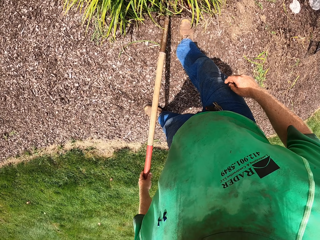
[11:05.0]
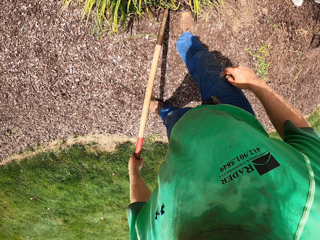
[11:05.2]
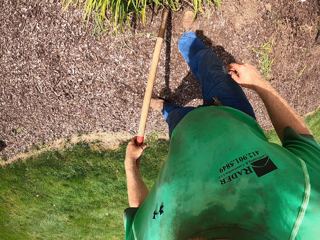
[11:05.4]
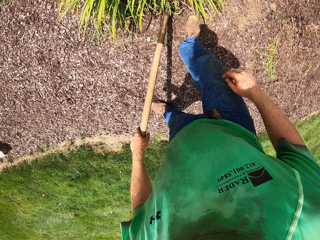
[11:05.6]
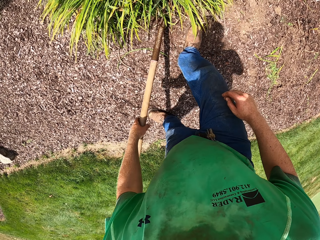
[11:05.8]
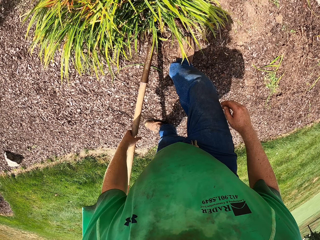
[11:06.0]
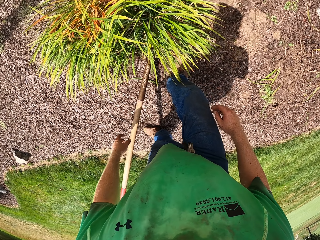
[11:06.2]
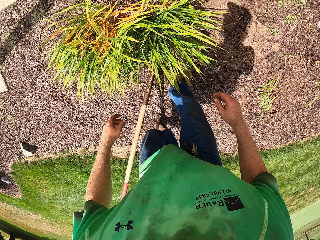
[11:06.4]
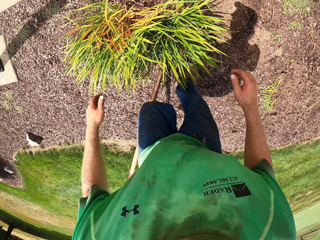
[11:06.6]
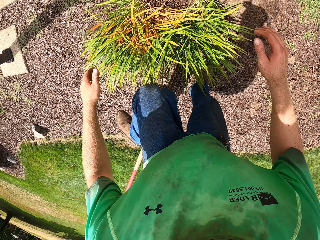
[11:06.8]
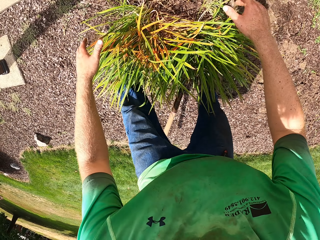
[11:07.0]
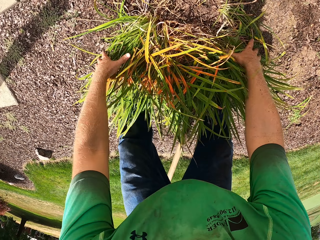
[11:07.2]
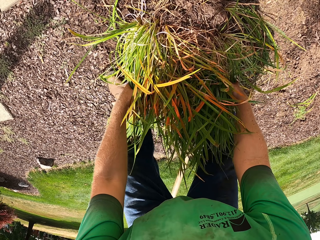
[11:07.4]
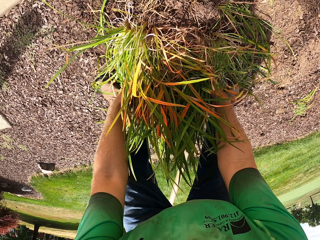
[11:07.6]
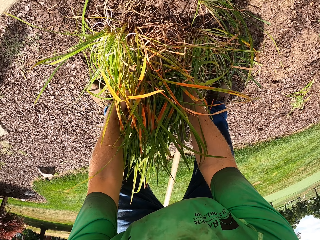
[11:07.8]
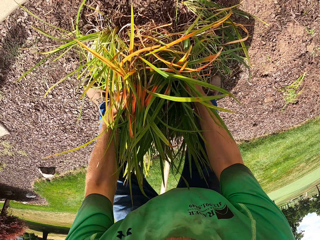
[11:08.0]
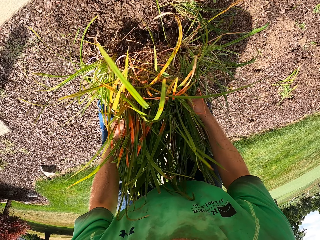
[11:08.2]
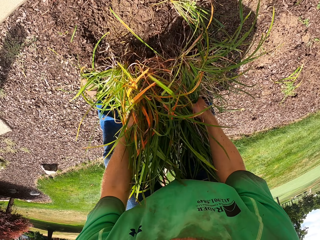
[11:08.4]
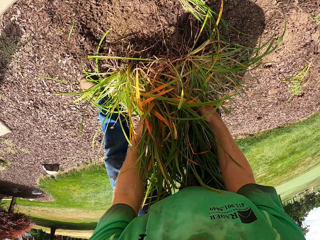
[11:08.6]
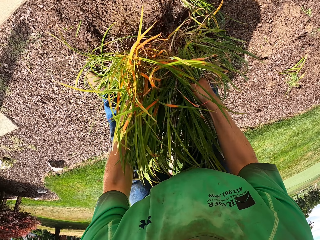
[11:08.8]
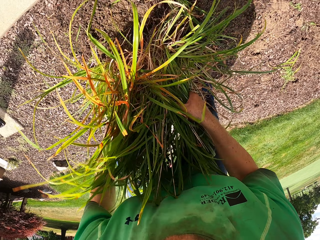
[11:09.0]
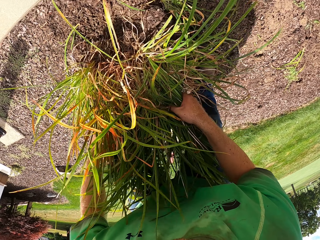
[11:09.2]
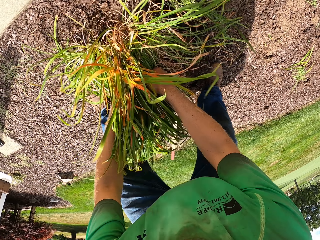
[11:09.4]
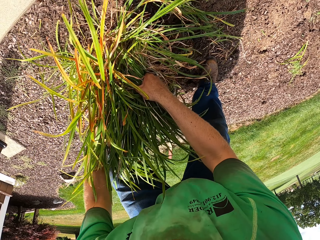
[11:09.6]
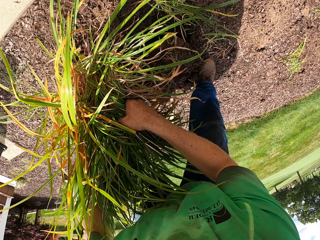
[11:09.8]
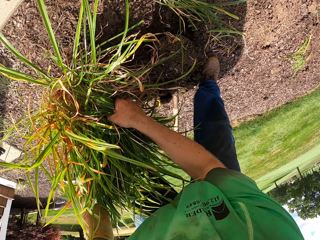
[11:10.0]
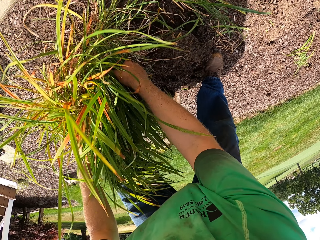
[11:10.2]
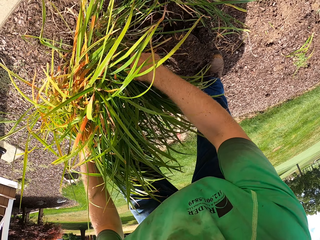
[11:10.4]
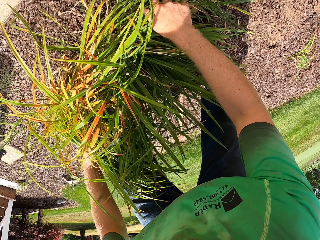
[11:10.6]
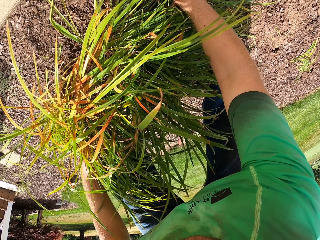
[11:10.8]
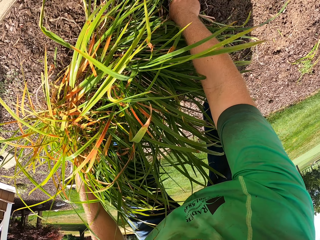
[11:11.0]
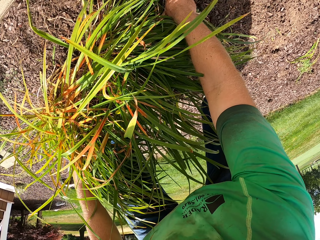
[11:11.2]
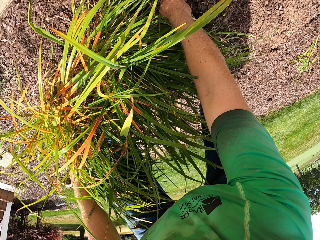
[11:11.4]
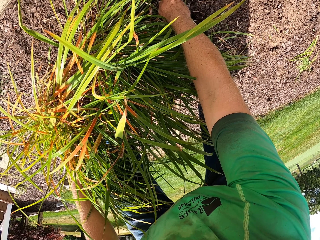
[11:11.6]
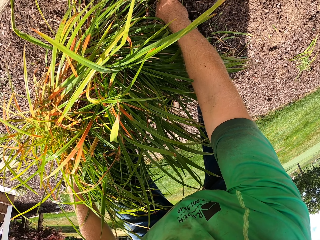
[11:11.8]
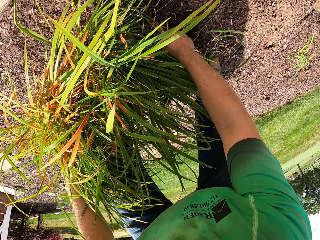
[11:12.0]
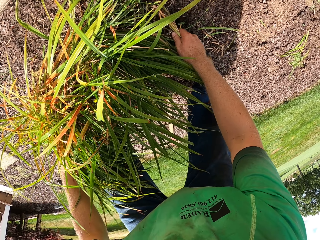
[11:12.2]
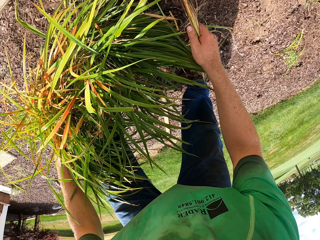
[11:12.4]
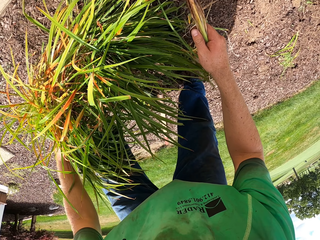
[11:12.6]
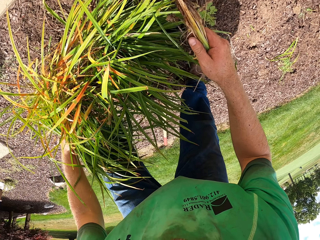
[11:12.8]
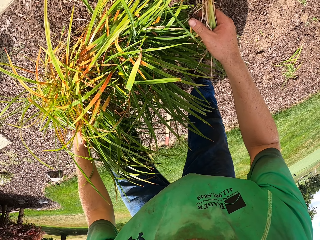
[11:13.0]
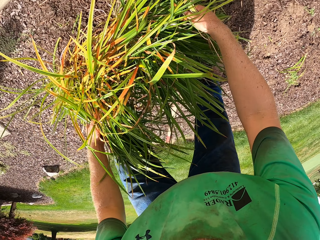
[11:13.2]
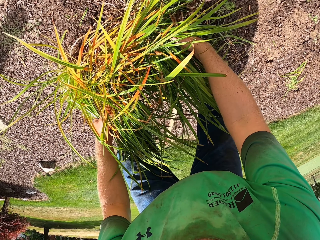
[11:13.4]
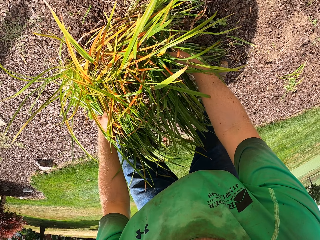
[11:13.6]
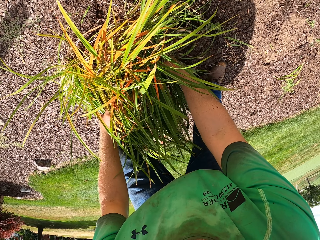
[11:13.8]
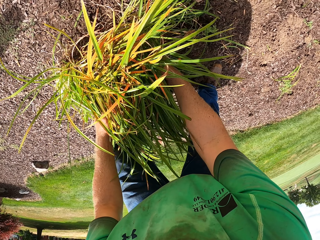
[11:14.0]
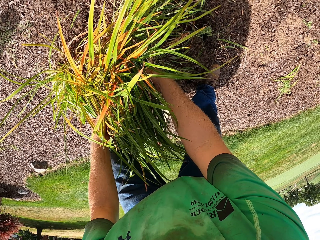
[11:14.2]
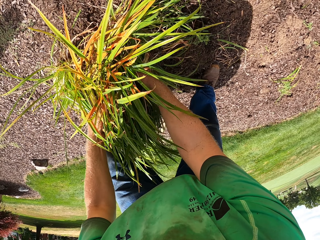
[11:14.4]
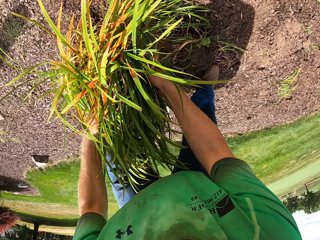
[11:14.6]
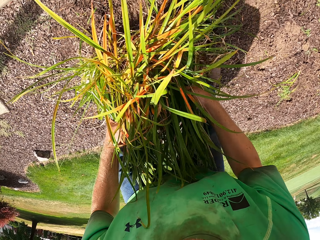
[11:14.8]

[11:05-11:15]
The camera wearer puts down the spade. He lifts the shrub or plant from the ground with both hands. He dusts soil from the roots of the shrub to the ground with both hands. He shakes the plant. He uproots grass on the ground with his right hand.

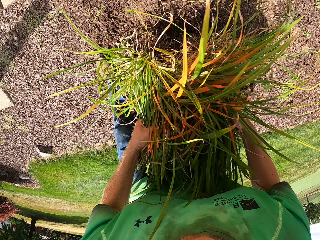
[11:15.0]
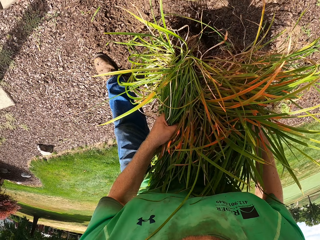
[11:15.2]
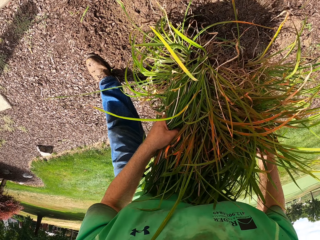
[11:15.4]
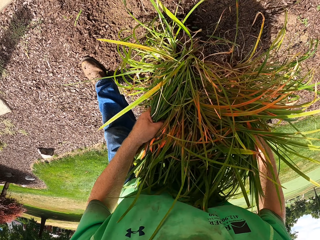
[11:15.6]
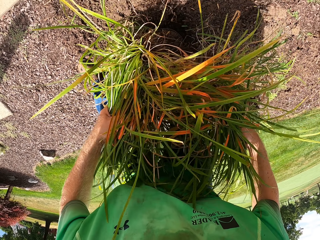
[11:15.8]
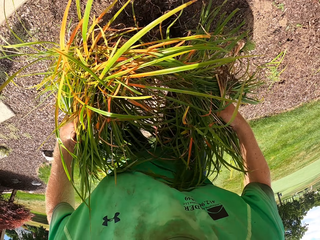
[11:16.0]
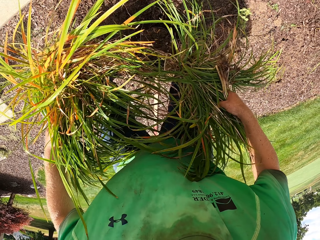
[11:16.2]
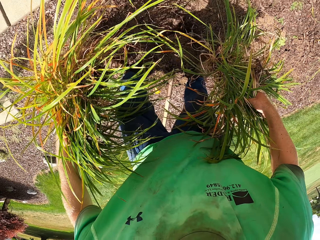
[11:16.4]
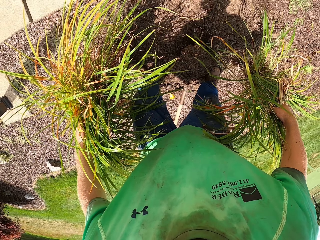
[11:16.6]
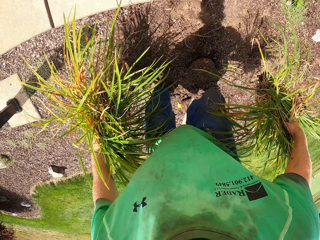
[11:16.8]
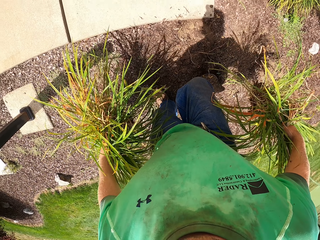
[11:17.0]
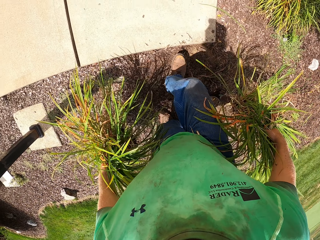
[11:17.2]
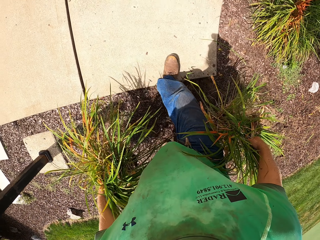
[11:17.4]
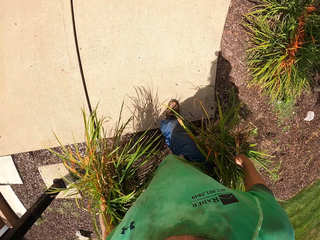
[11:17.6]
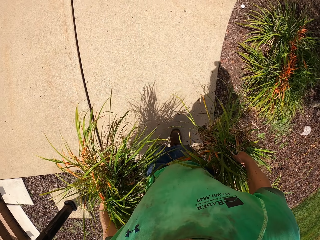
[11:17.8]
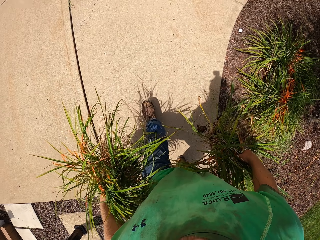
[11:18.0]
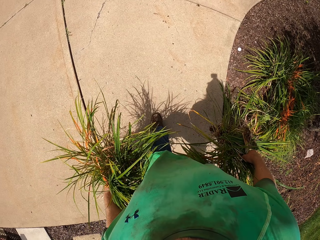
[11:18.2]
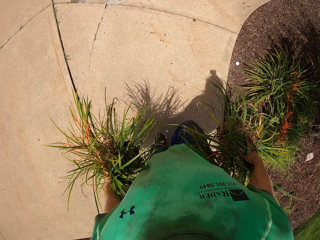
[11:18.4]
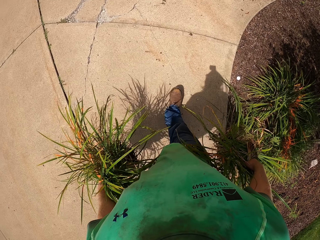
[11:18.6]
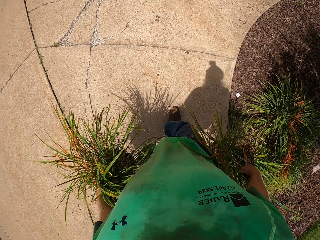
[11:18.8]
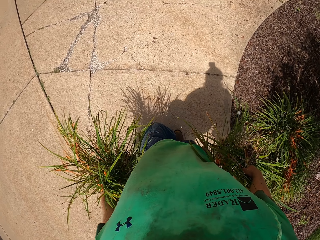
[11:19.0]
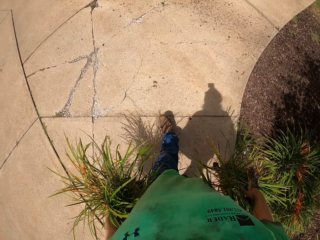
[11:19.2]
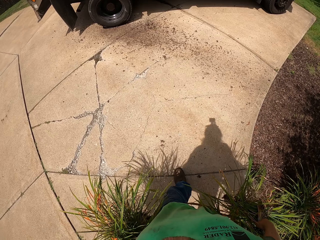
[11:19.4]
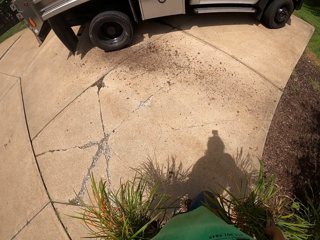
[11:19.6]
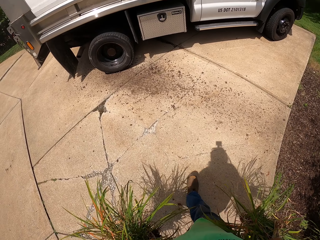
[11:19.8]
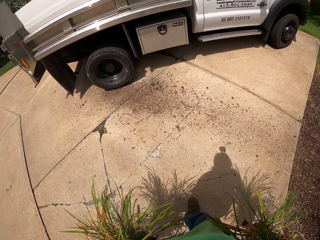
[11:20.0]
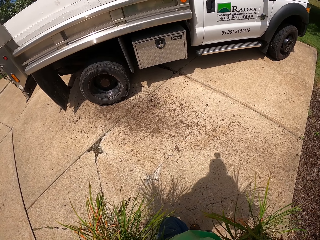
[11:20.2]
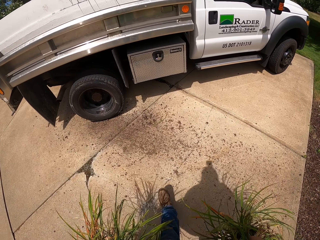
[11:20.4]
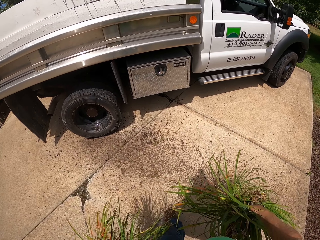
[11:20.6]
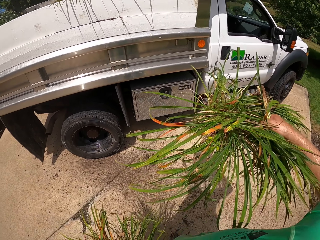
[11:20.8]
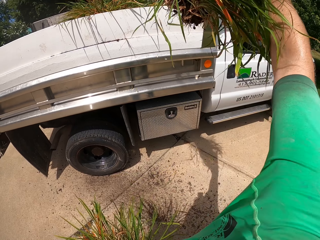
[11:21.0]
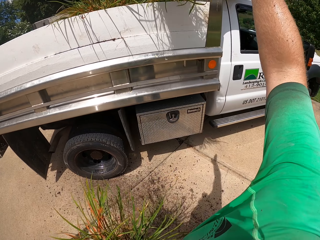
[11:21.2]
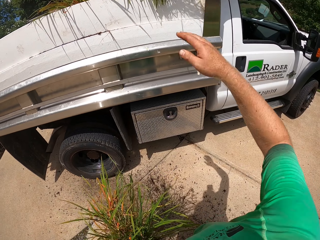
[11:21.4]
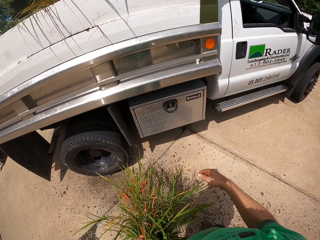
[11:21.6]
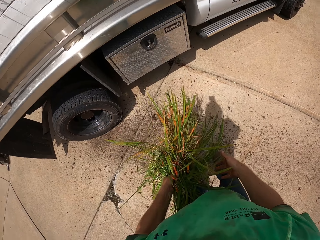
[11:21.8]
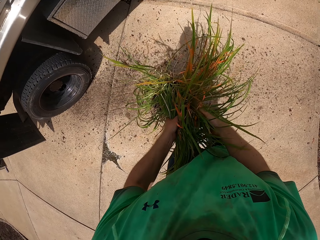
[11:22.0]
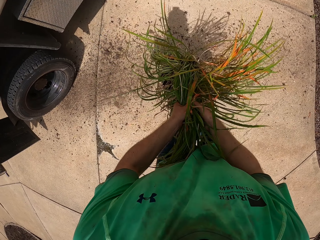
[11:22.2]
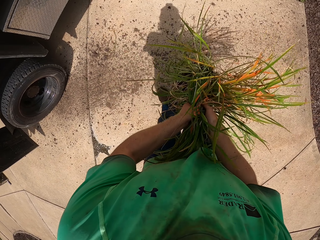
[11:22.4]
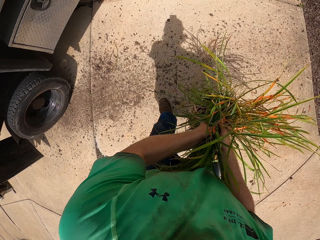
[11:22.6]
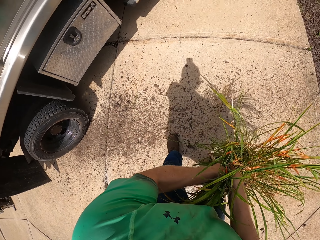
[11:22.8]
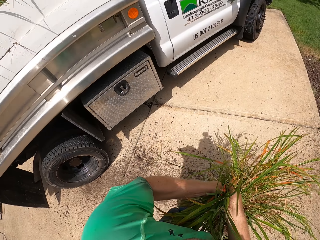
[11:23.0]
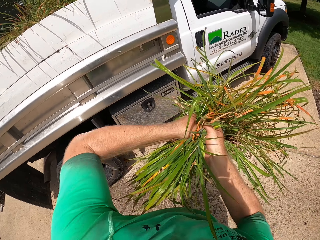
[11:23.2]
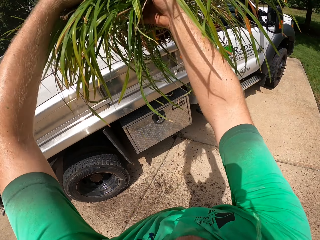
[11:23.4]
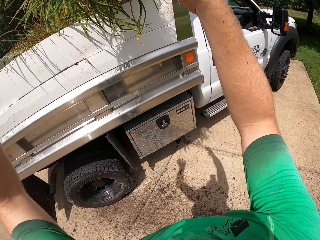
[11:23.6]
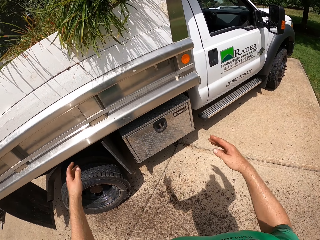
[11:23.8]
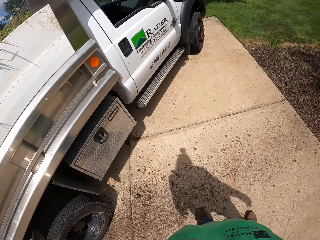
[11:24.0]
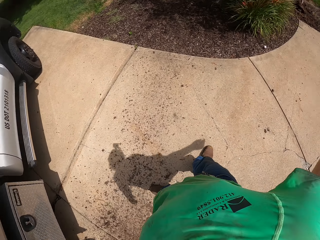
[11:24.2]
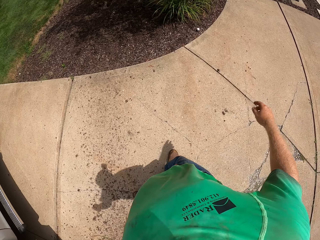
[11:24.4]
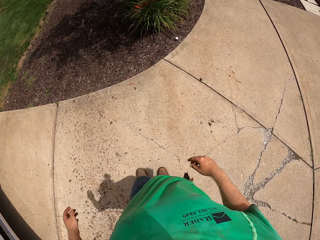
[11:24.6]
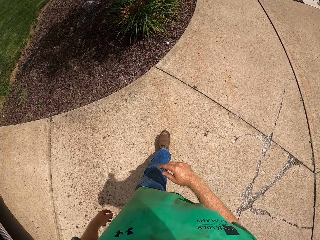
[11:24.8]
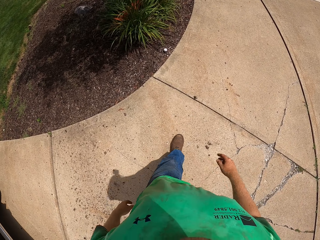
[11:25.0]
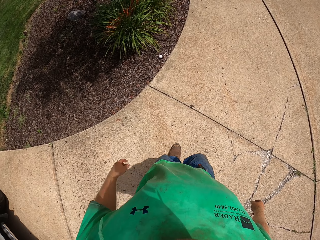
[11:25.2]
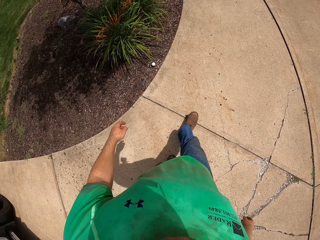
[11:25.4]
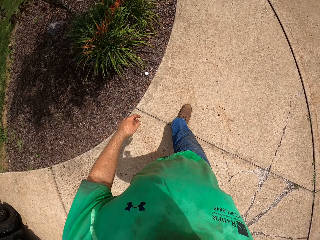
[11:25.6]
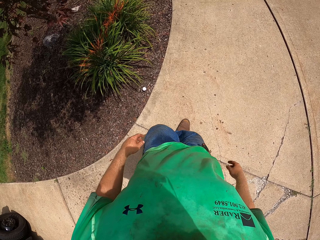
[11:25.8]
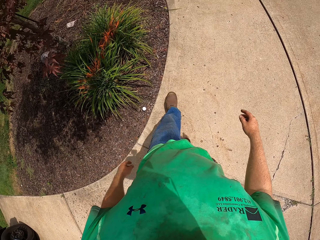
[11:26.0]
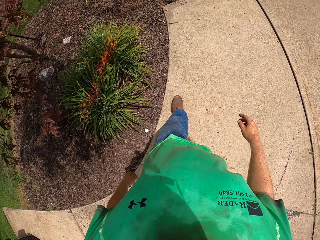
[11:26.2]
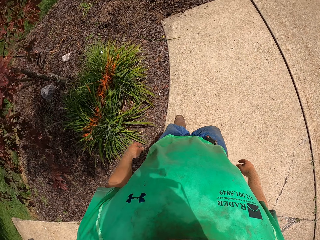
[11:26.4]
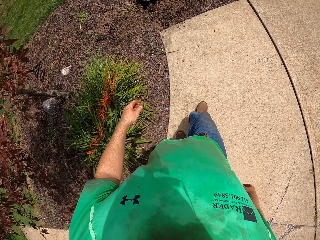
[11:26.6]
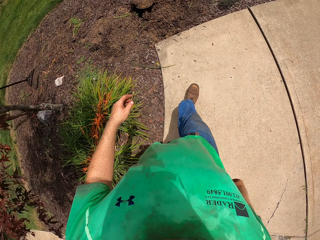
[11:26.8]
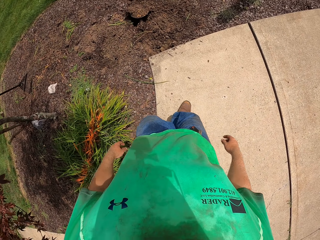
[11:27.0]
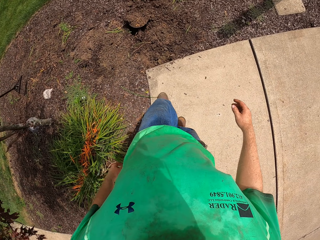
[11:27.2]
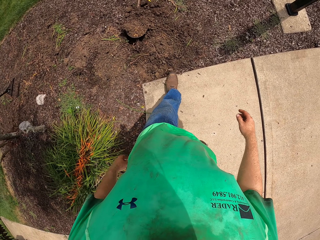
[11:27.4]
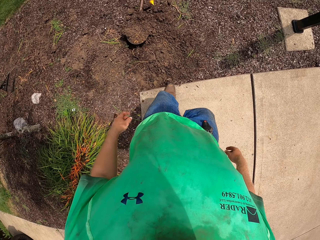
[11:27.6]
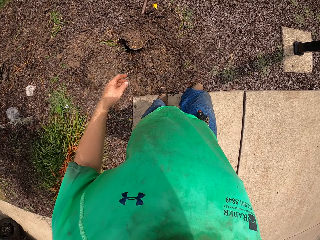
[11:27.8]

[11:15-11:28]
The camera wearer splits the shrub or plant with both hands. He takes the plant and walks around the garden. He throws the shrub into the back of the truck with his right hand. He throws the shrub into the back of the truck with both hands. He walks around the garden.
